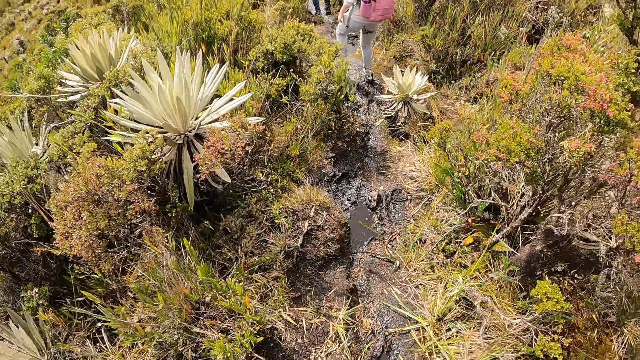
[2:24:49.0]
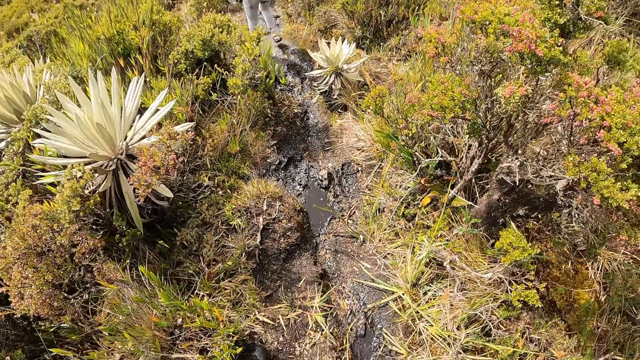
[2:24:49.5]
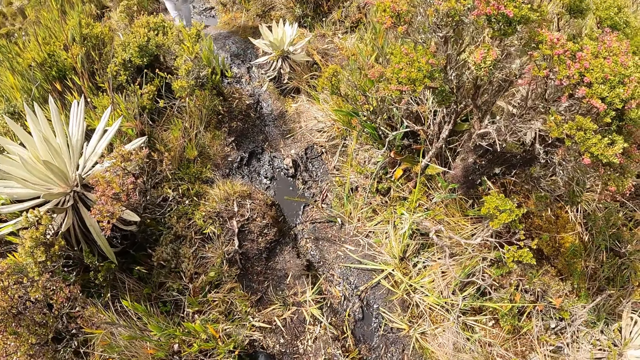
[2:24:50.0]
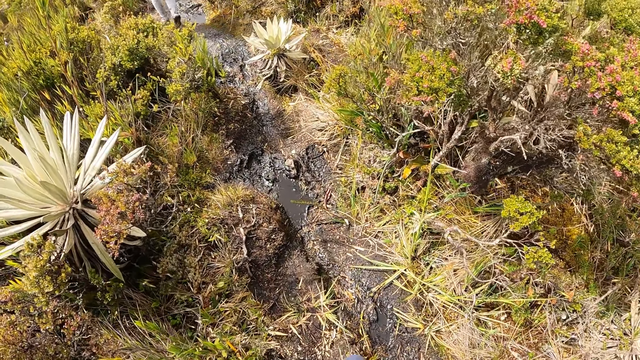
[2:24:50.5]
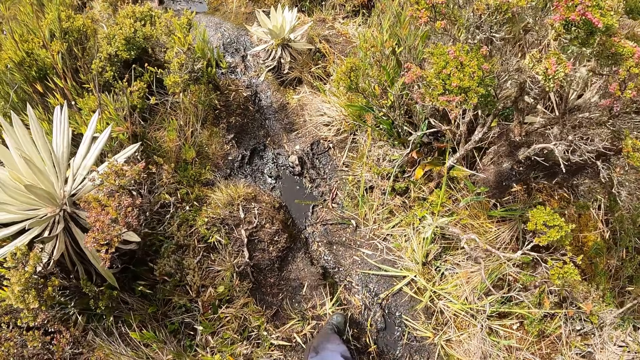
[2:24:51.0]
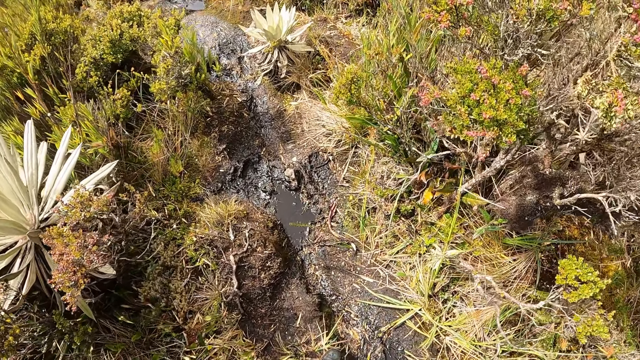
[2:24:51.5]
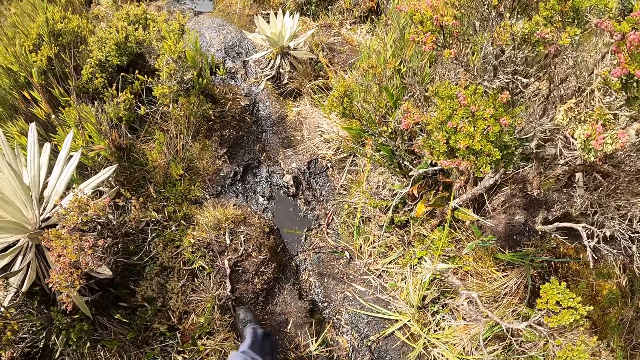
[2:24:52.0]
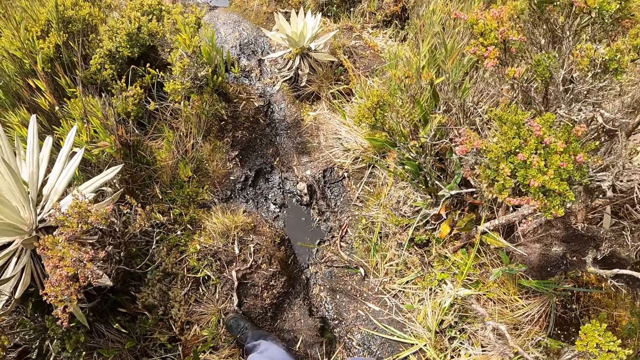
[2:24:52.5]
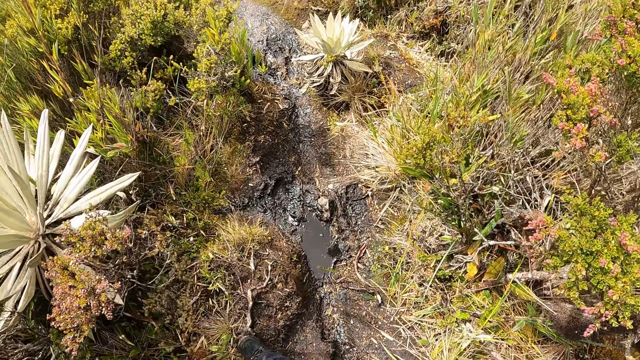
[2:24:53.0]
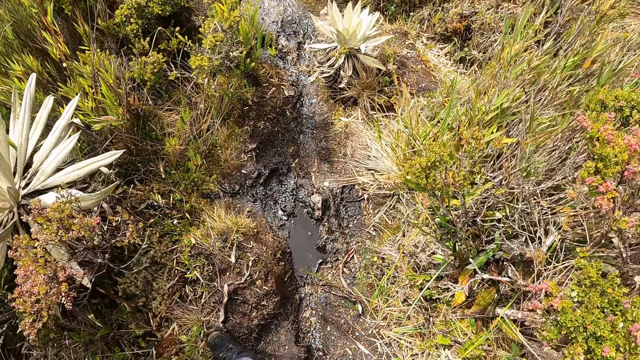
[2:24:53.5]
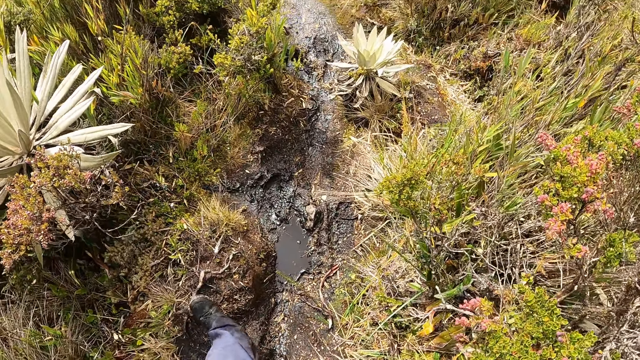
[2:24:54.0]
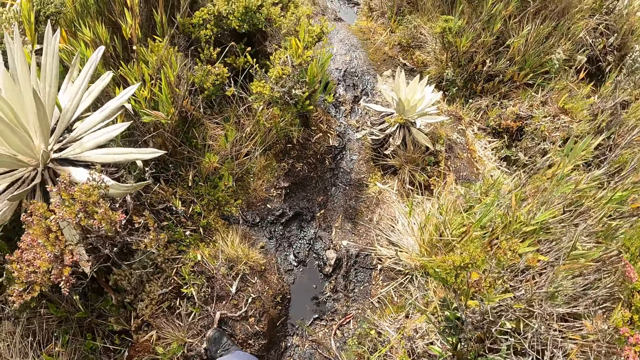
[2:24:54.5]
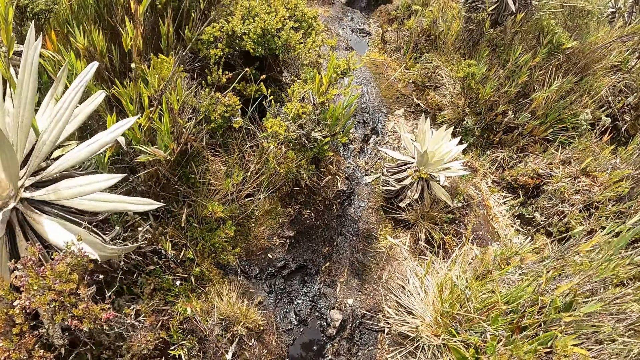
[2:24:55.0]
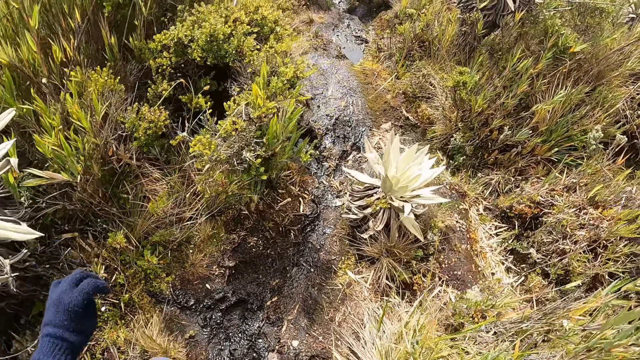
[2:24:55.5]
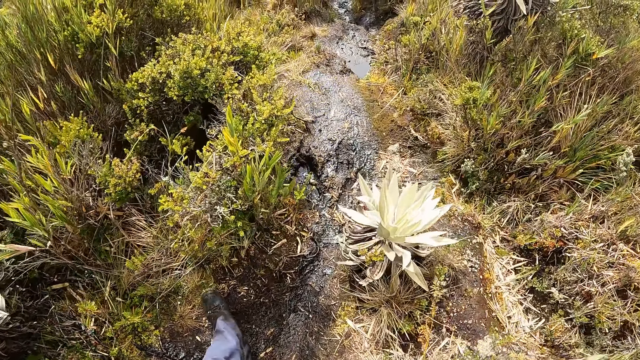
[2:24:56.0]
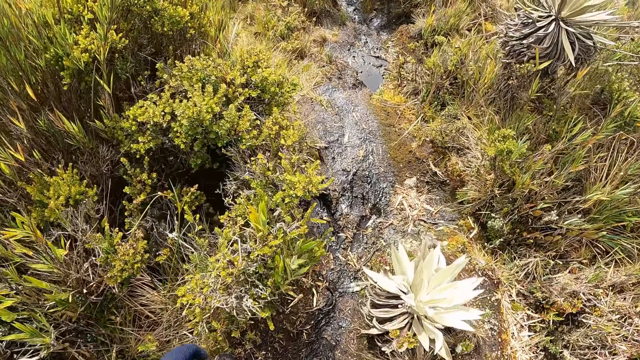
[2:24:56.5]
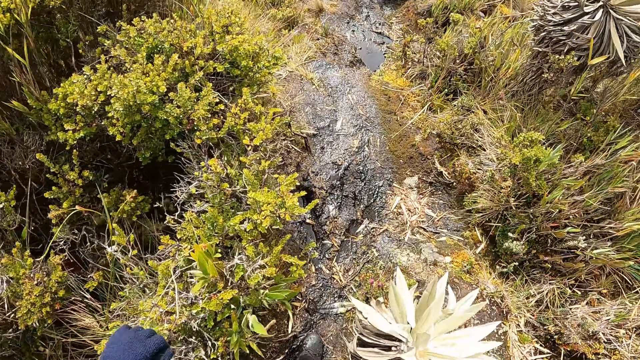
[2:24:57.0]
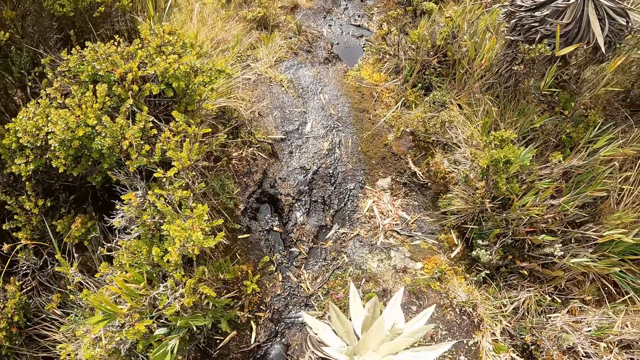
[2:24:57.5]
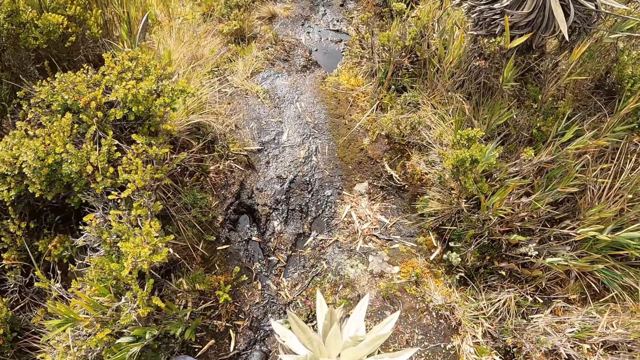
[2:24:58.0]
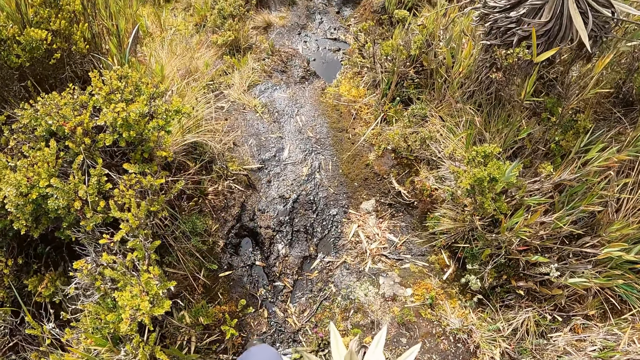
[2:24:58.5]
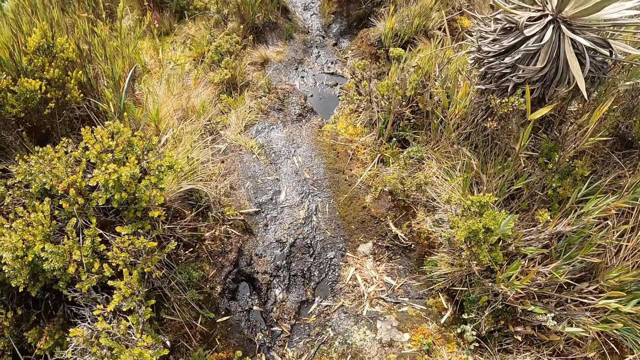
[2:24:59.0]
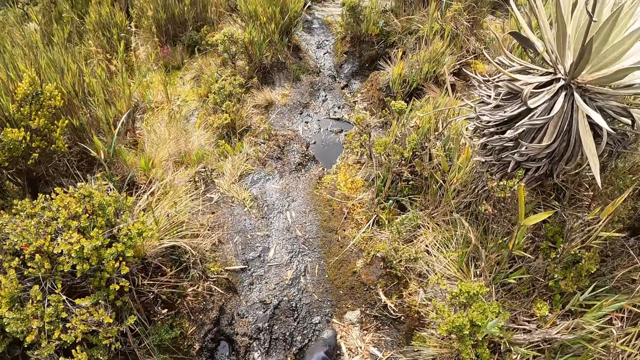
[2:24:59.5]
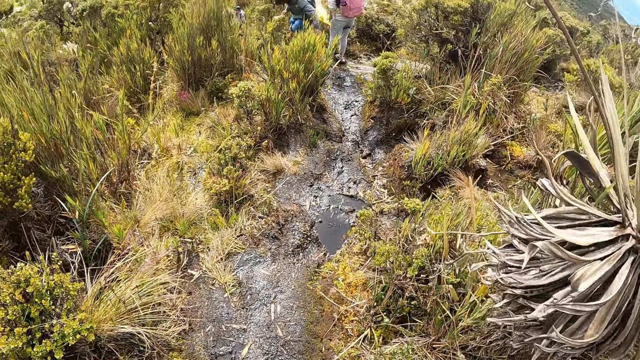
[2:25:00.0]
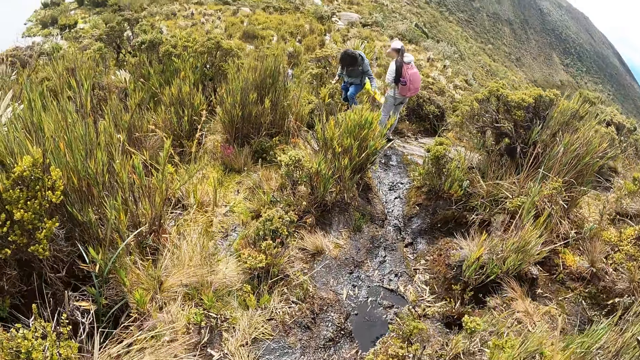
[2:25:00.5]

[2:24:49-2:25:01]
The camera wearer walks on a mountain.

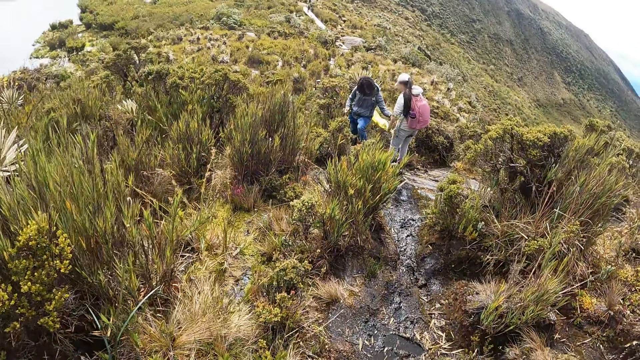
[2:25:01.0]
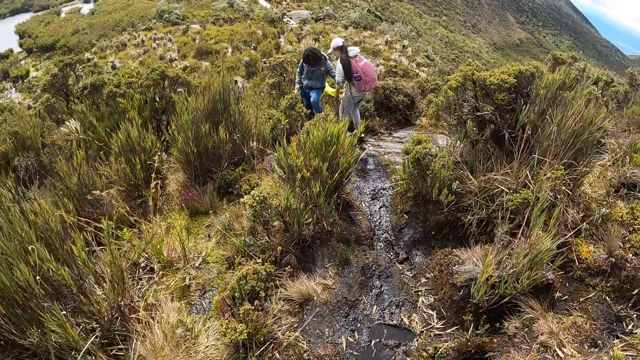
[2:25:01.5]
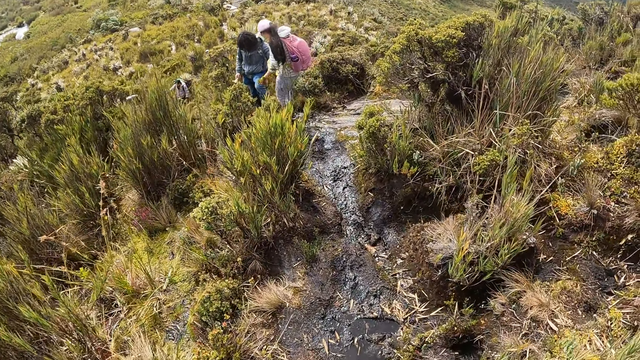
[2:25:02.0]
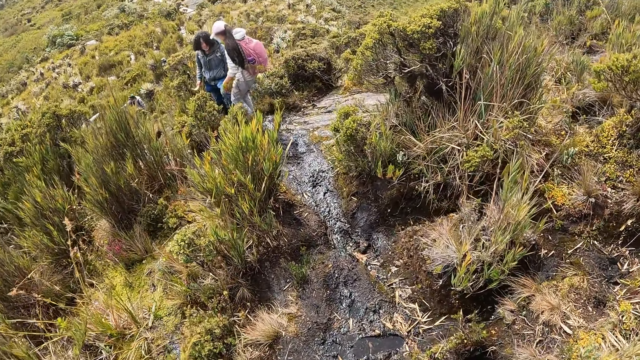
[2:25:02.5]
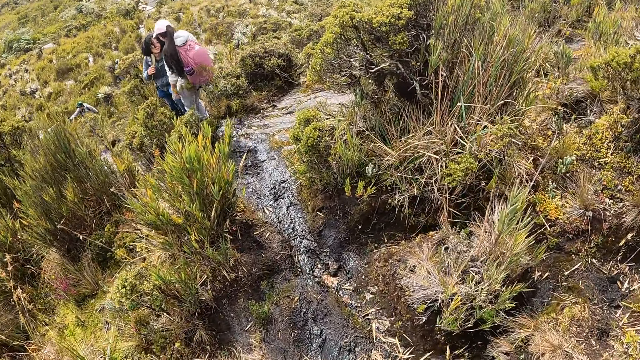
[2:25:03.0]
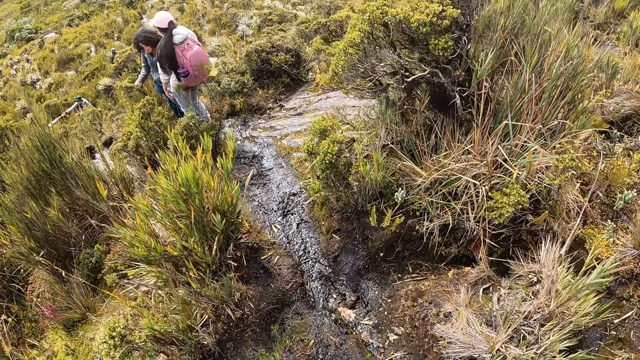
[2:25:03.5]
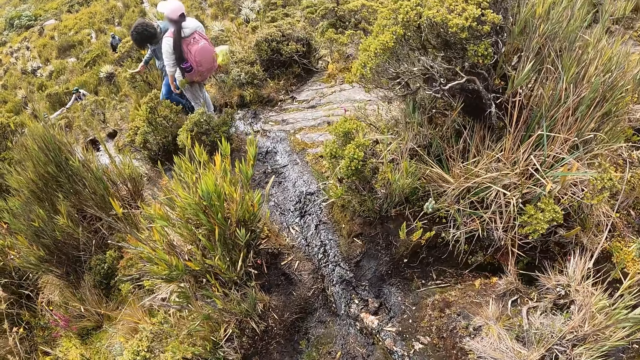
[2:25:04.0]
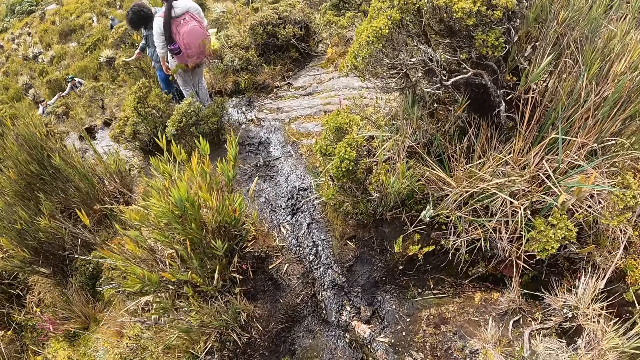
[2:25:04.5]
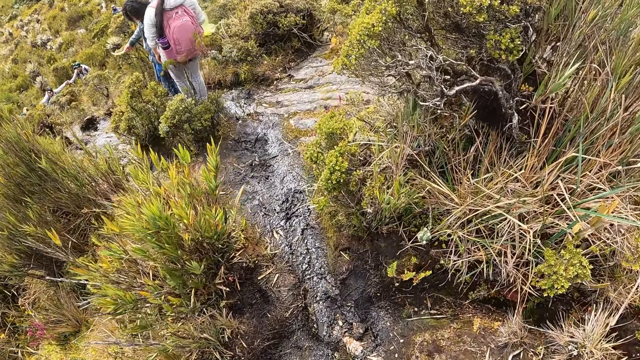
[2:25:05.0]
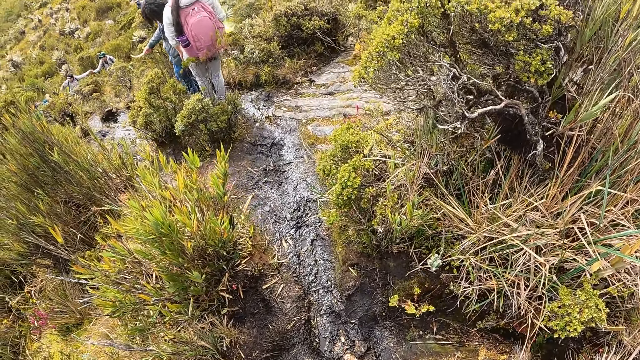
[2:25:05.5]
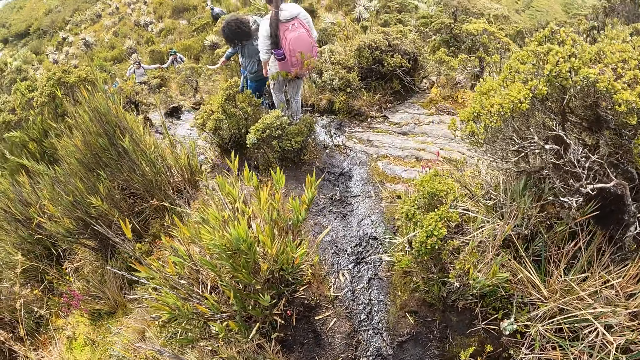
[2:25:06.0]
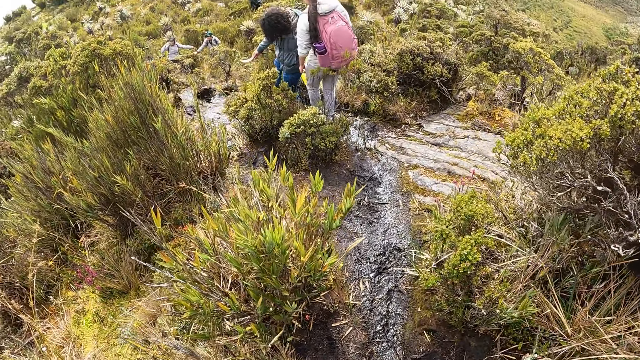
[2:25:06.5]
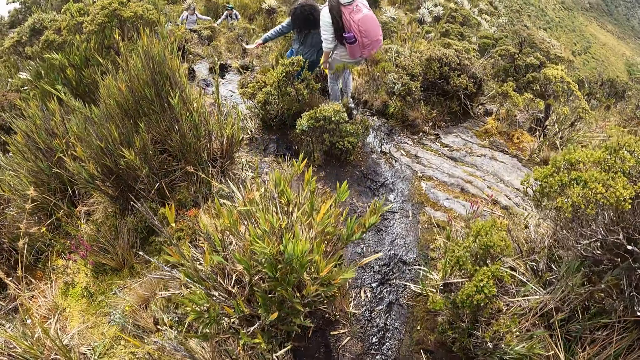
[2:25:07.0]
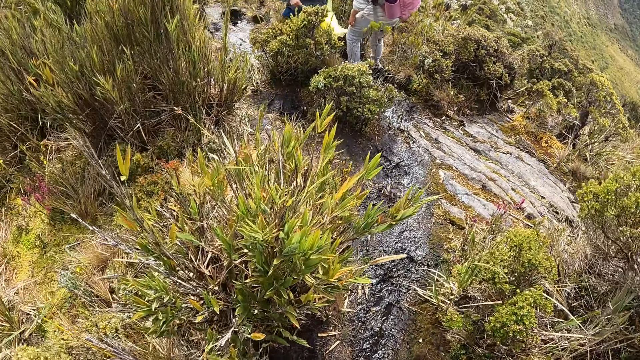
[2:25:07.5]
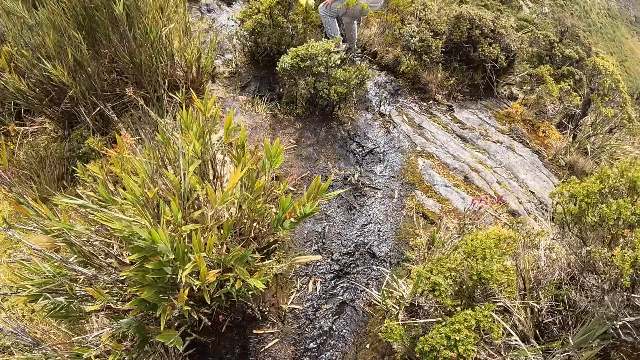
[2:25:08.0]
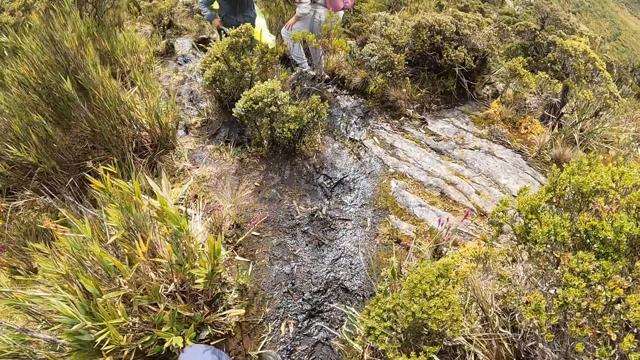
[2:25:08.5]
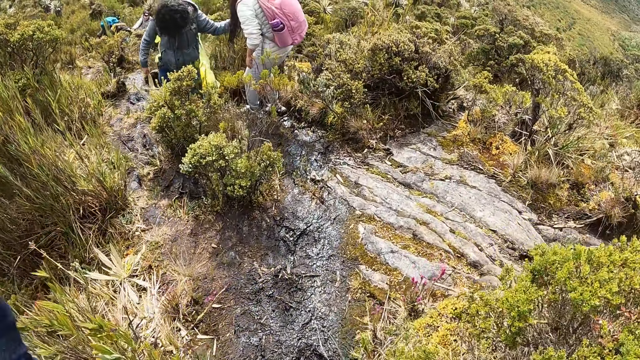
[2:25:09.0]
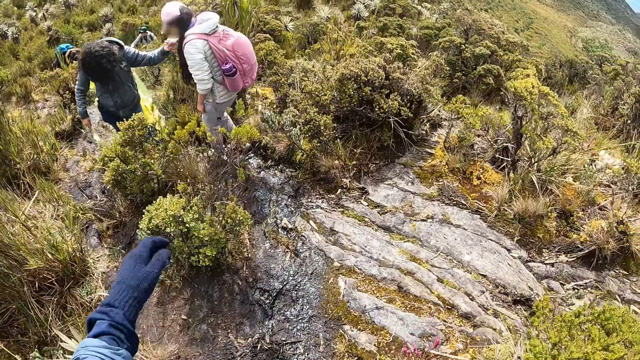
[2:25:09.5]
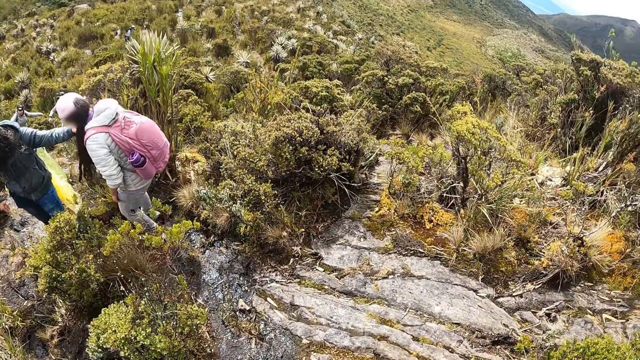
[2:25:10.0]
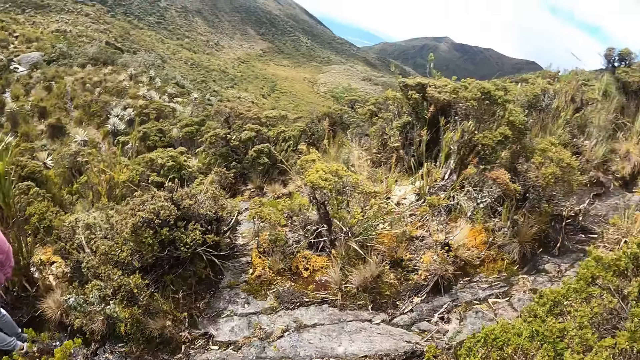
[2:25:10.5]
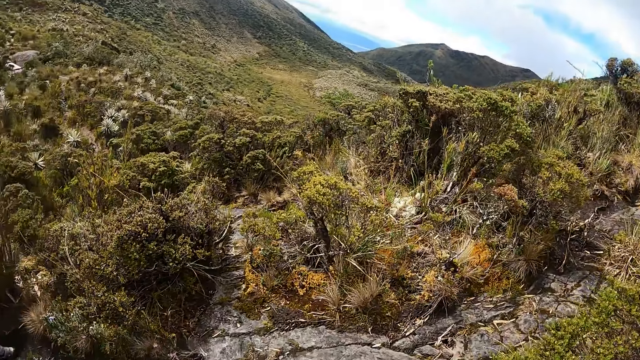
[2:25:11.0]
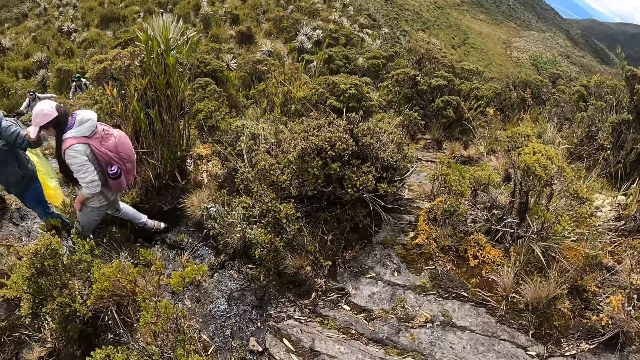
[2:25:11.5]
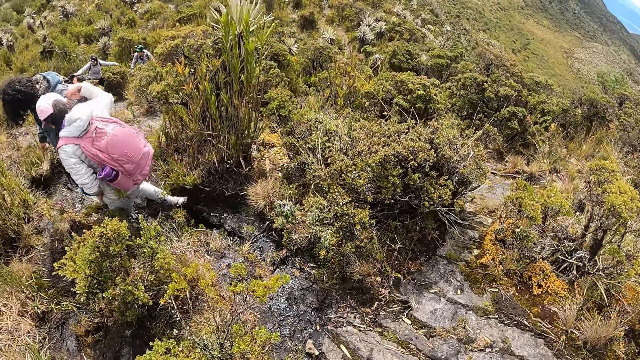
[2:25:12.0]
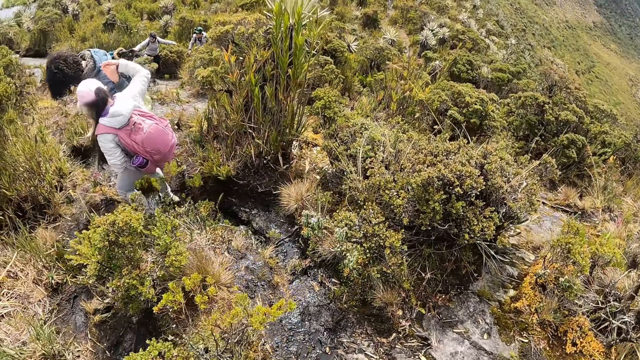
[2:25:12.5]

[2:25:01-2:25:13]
A person talks to another person. The camera wearer walks around. They move the hand. They walk around.
